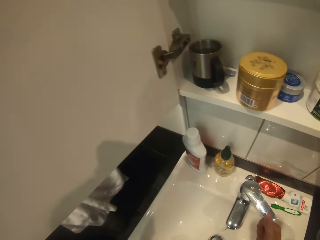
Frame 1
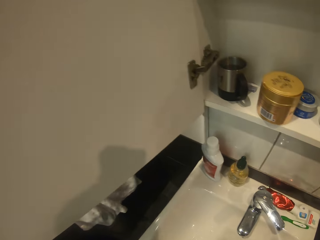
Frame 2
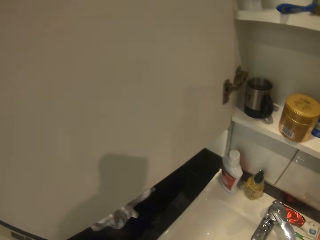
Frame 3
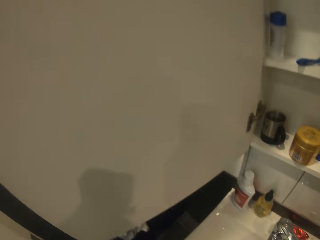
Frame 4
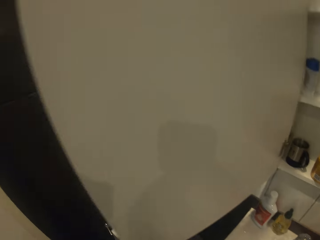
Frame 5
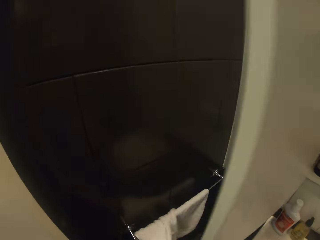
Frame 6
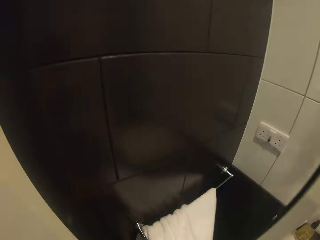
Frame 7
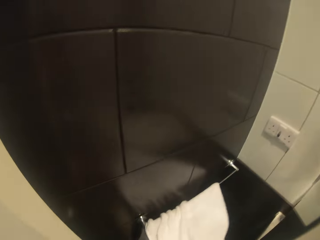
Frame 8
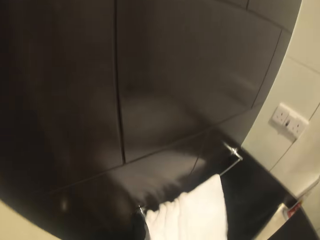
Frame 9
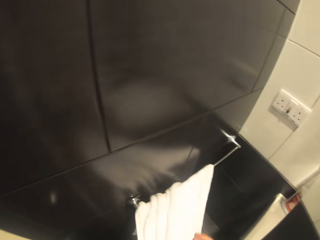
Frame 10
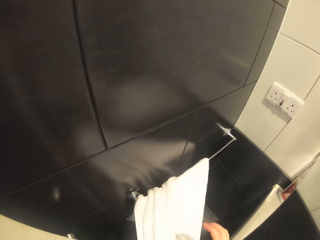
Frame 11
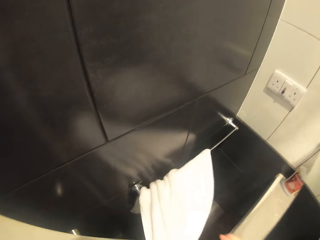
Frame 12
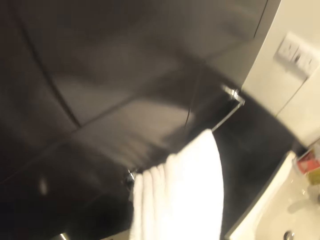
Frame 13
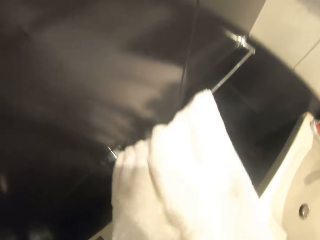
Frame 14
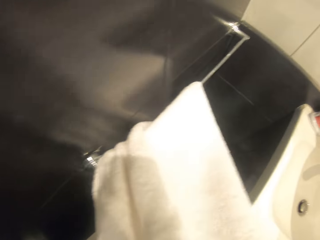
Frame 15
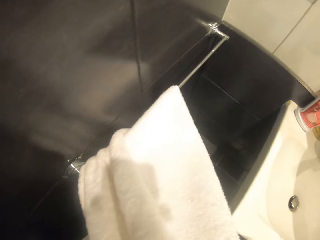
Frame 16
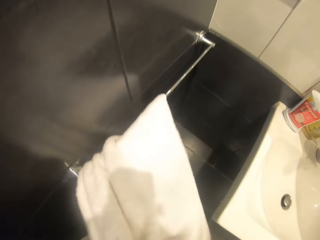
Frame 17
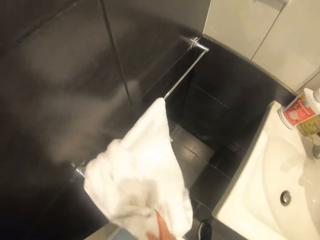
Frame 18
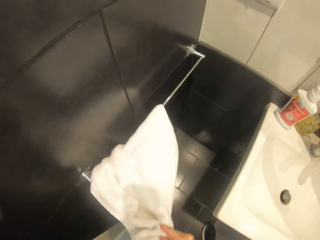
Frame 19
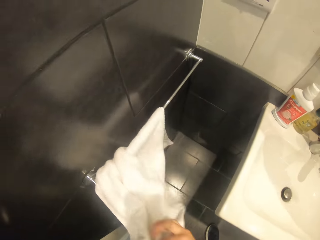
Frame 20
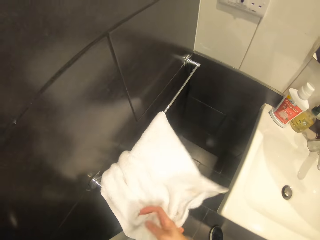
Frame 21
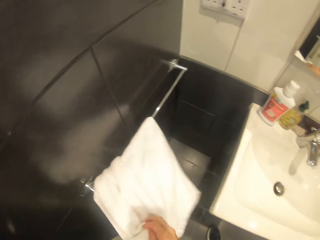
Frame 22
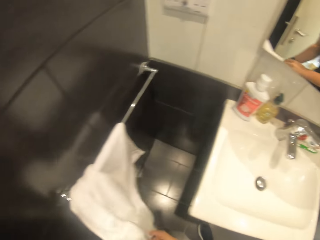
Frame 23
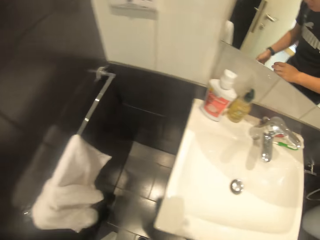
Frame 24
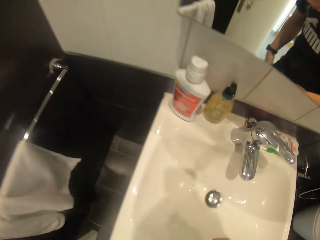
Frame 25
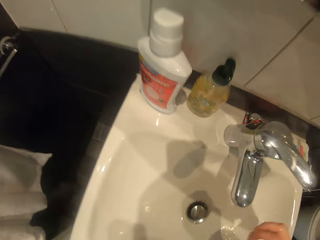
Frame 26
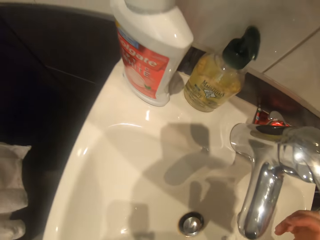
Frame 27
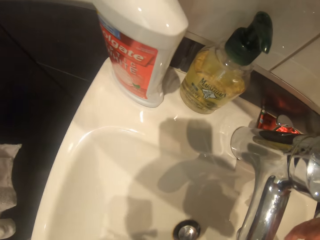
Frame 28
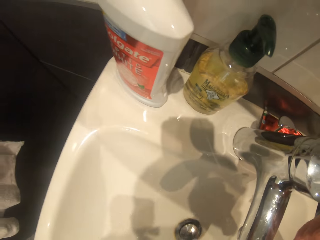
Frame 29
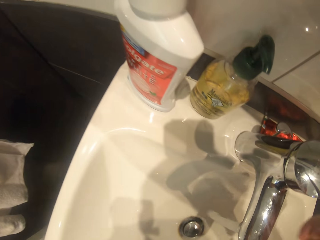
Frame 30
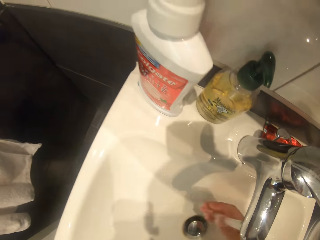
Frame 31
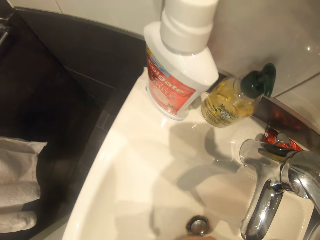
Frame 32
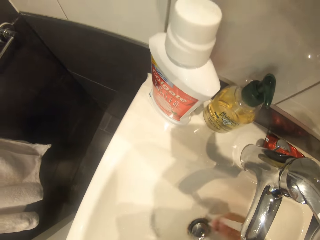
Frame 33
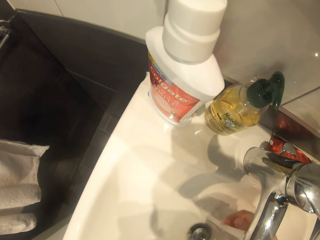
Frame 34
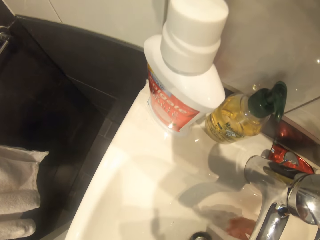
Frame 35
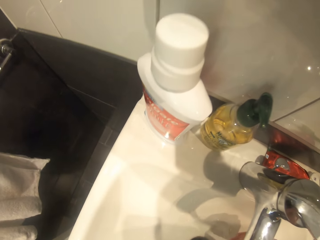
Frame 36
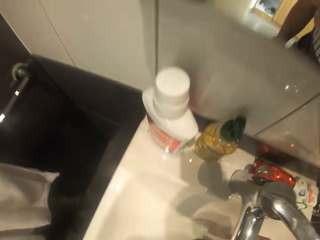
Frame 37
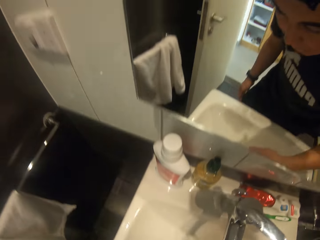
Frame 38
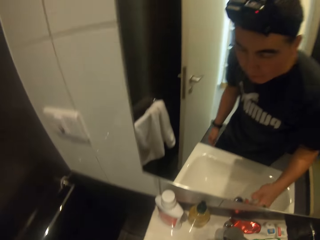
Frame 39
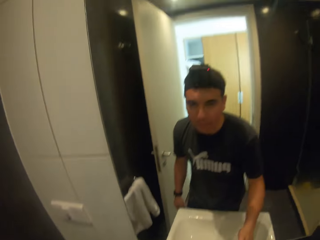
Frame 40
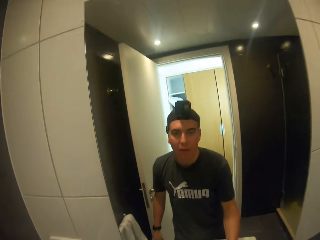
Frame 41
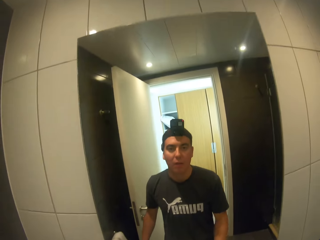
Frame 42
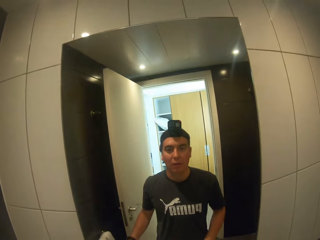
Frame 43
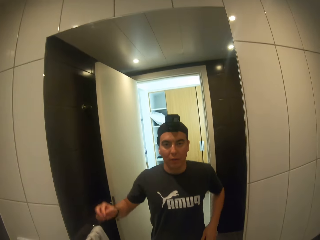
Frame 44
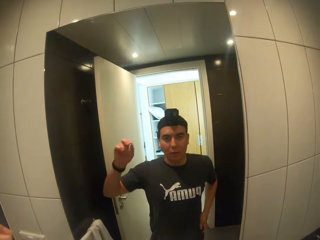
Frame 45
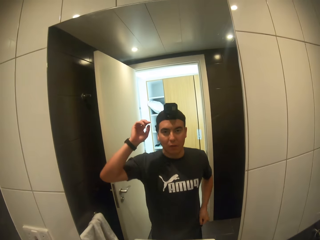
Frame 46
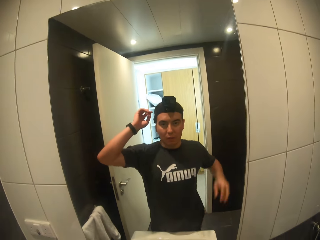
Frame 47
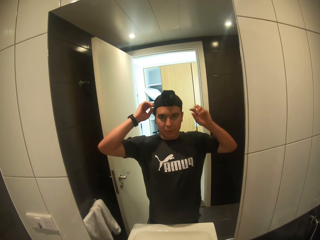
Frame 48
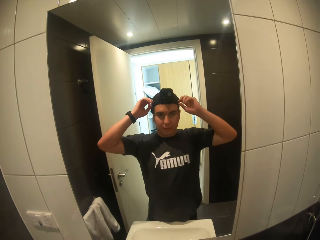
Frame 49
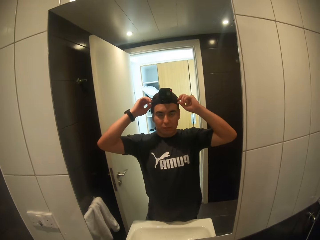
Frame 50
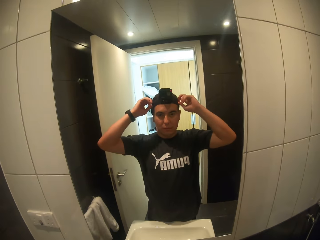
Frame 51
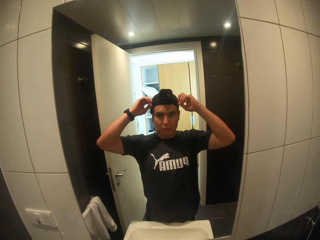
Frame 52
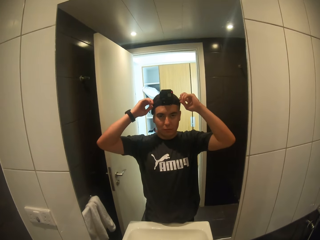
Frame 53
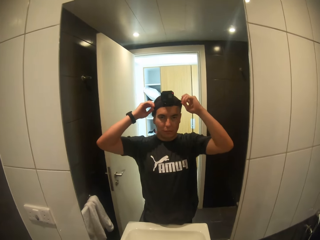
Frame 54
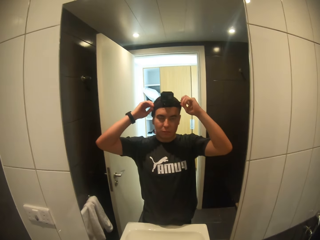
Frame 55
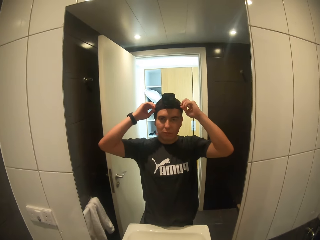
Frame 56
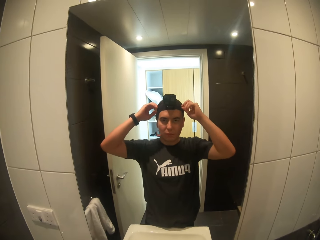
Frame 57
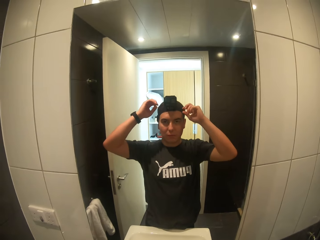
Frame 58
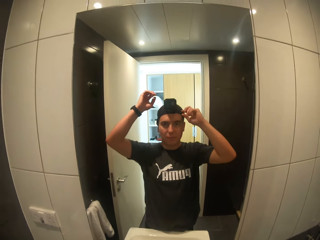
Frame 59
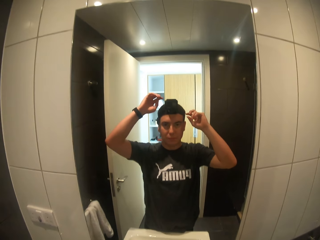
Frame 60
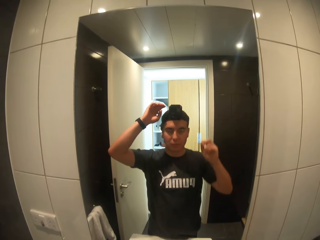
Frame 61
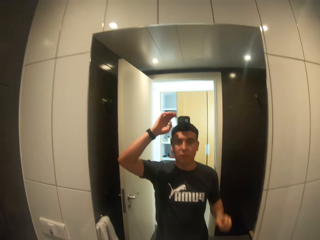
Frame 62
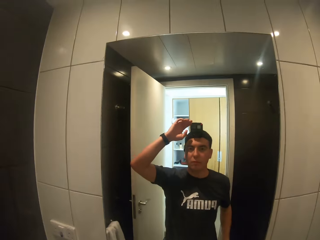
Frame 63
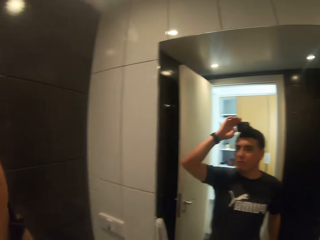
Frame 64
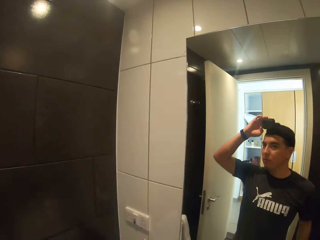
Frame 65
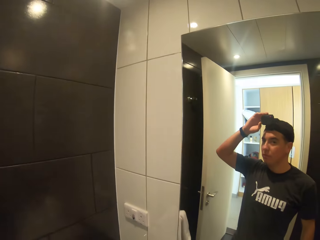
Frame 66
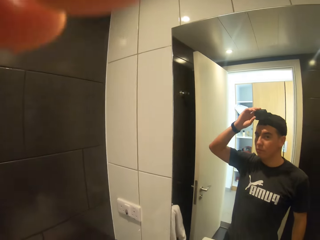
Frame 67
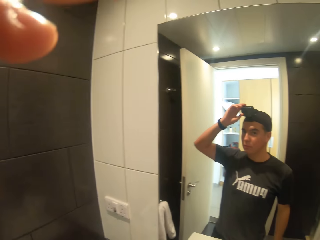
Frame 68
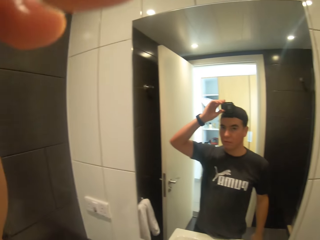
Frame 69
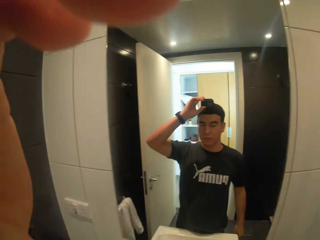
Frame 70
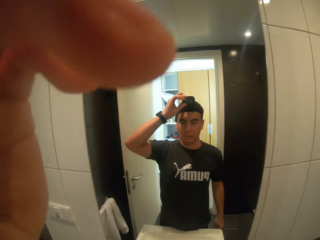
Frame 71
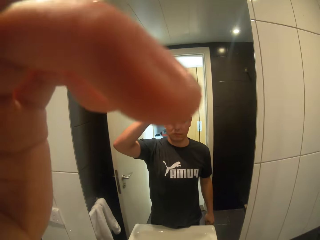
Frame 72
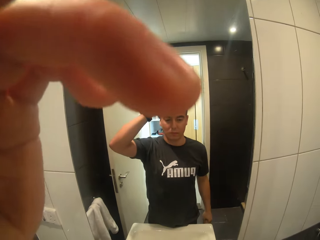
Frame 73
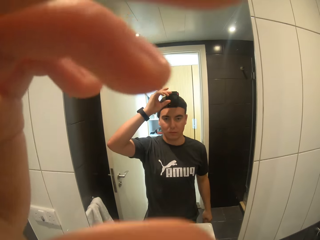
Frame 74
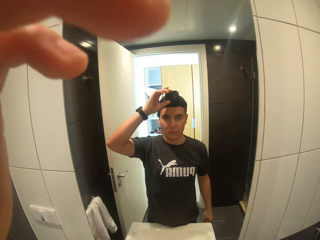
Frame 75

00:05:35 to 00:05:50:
The camera wearer washes the hands. He closes the tap. He wipes his hands. He opens the tap. He rinses his hands. He stares at the mirror. He closes the tap. He tilts the camera.

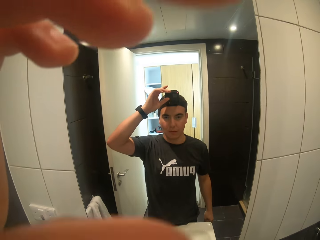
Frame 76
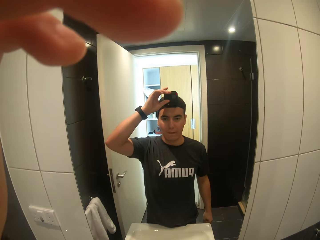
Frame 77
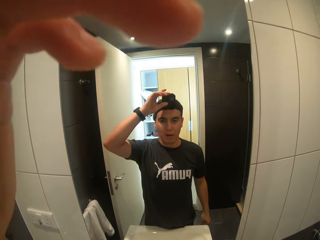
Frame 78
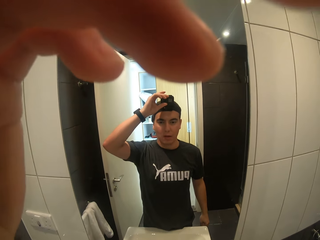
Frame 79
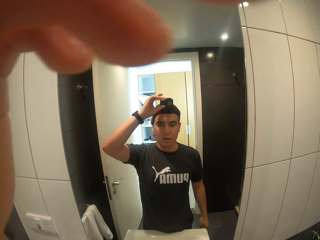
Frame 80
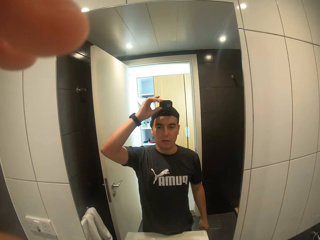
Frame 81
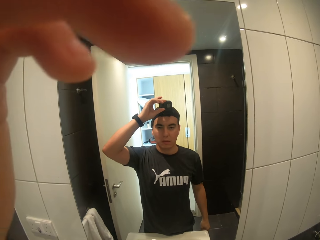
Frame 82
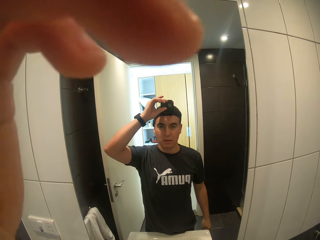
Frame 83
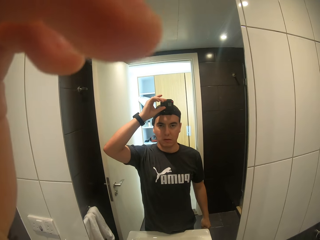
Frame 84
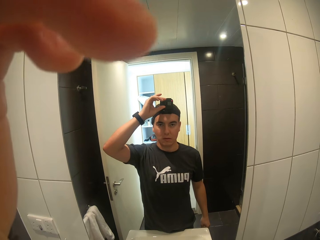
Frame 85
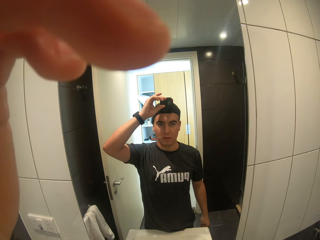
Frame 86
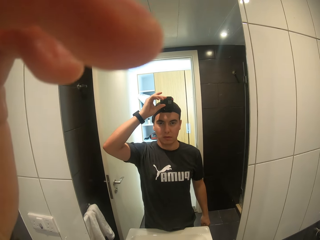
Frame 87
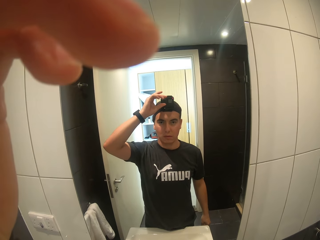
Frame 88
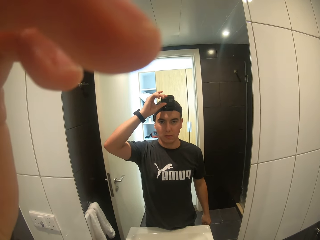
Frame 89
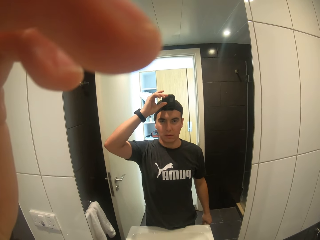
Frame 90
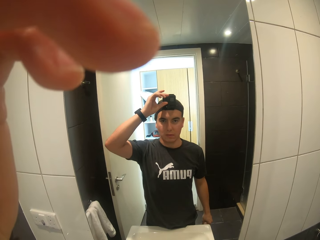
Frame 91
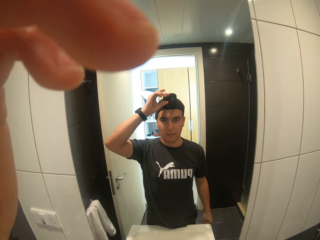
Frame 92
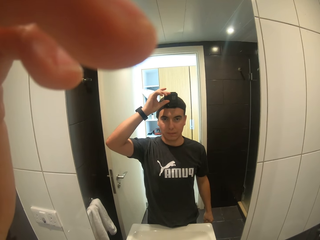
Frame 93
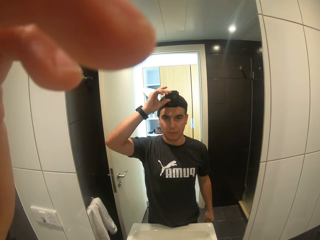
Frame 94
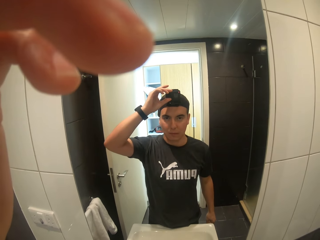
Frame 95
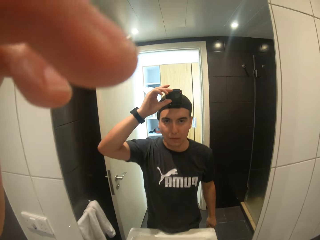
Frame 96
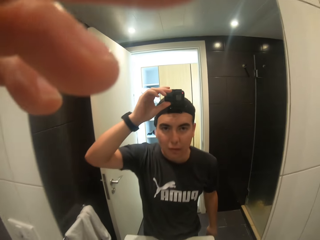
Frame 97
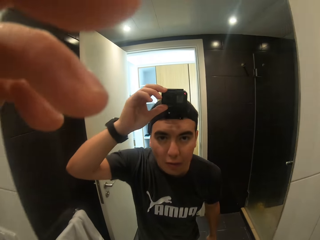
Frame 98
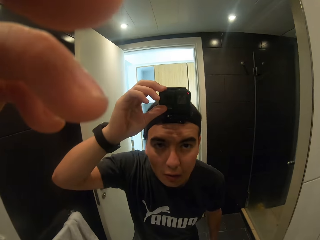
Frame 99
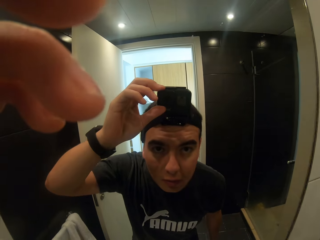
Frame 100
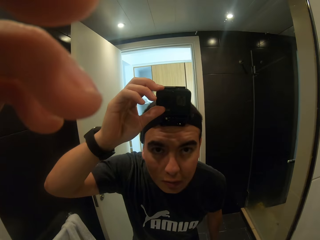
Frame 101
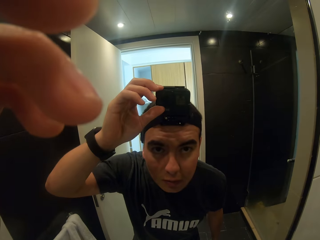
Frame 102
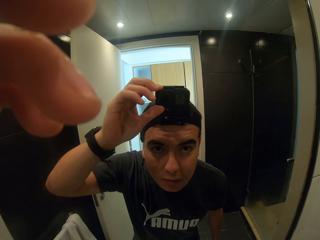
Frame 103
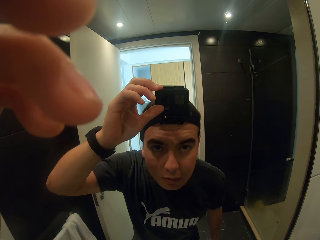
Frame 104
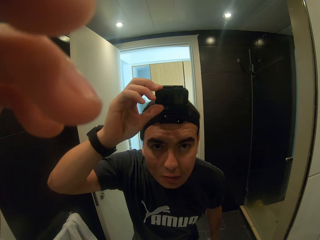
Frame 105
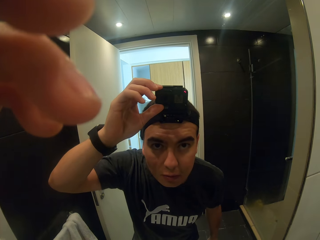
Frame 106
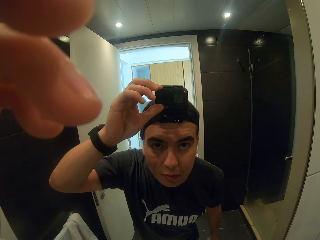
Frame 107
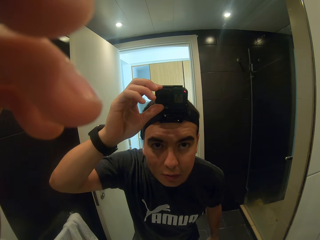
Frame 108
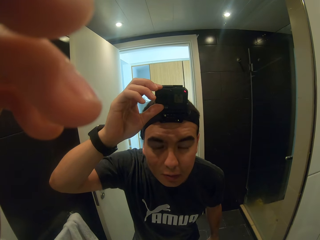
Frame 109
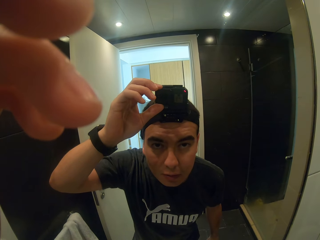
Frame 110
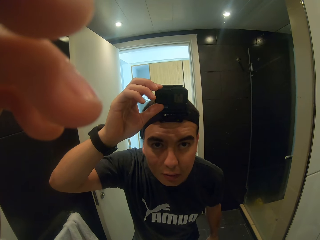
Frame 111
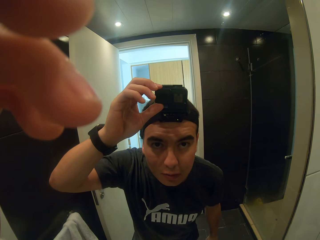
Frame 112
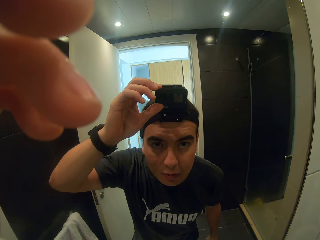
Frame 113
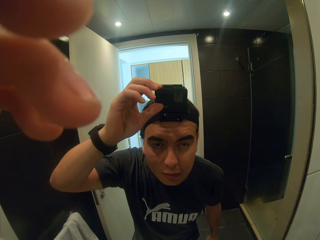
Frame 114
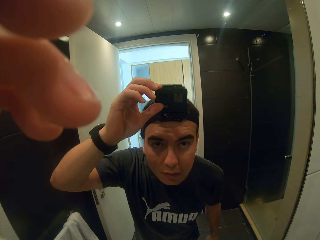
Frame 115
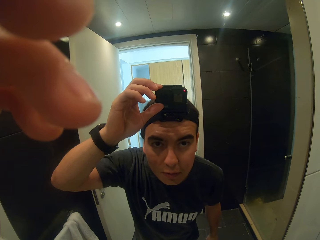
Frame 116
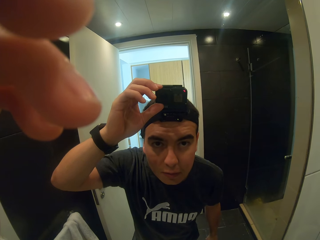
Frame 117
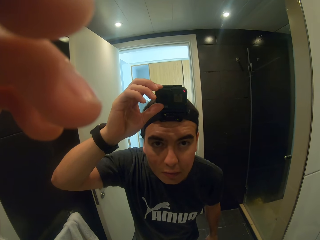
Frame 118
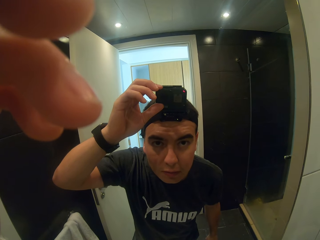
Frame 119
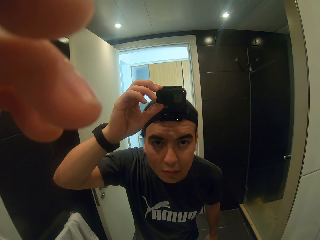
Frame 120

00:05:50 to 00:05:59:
The camera wearer looks closer at the mirror.
